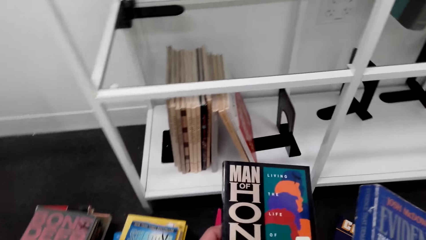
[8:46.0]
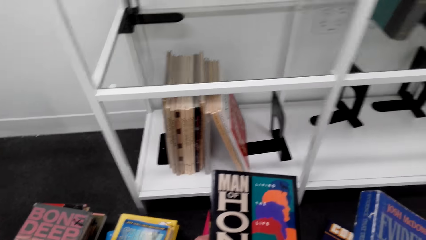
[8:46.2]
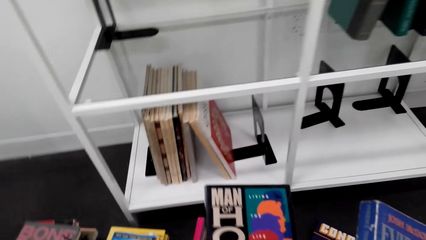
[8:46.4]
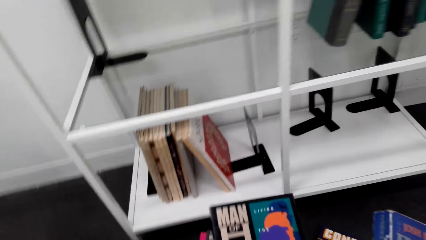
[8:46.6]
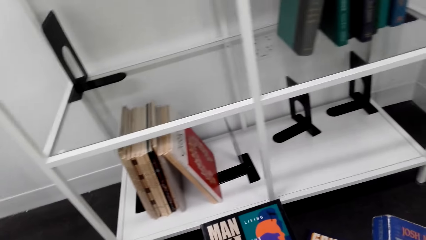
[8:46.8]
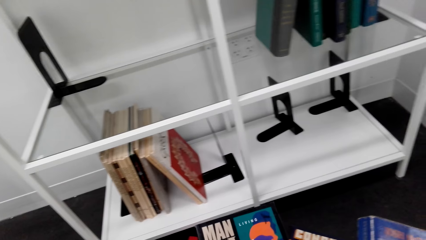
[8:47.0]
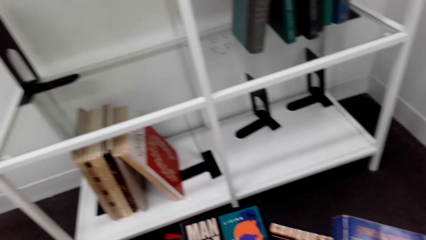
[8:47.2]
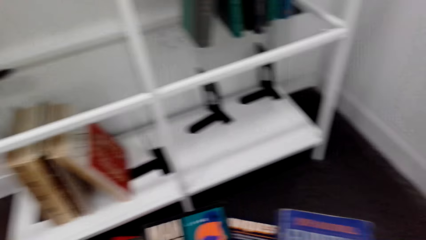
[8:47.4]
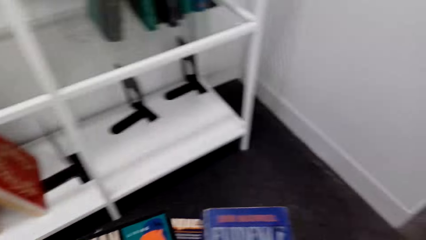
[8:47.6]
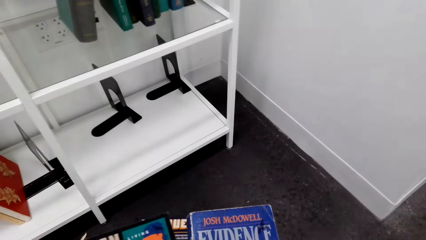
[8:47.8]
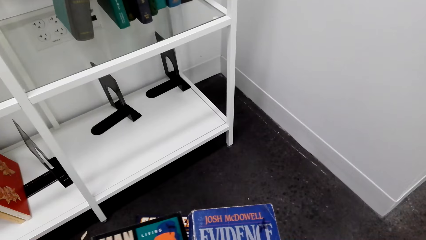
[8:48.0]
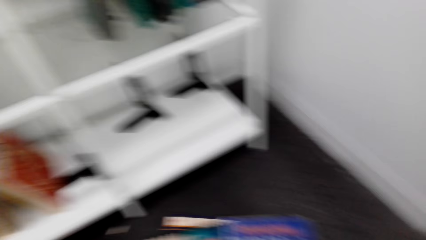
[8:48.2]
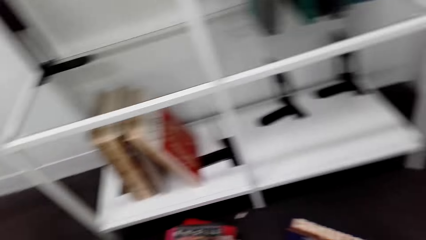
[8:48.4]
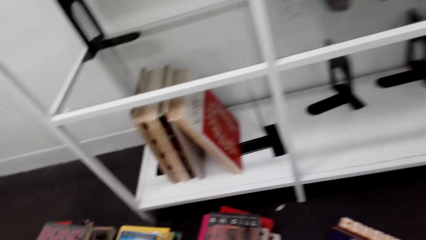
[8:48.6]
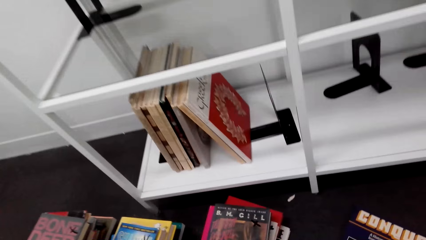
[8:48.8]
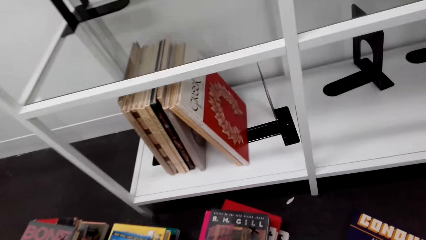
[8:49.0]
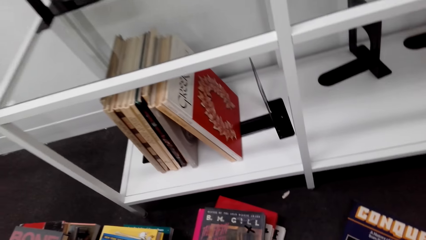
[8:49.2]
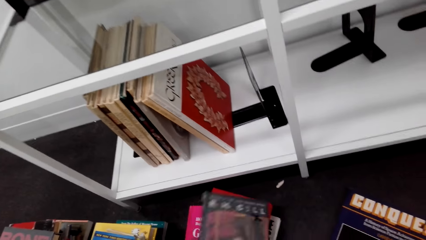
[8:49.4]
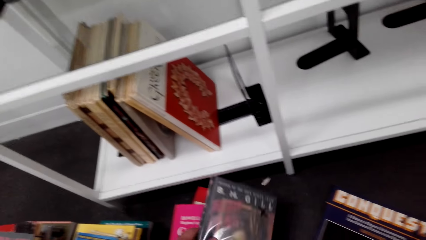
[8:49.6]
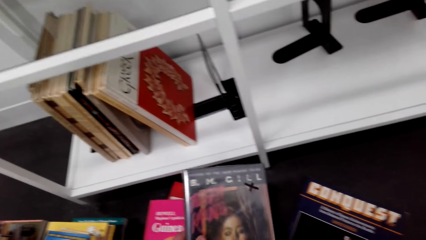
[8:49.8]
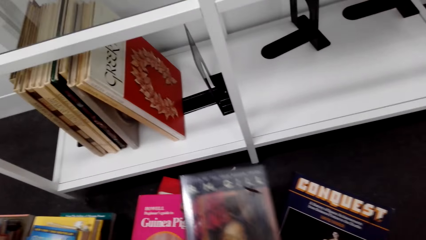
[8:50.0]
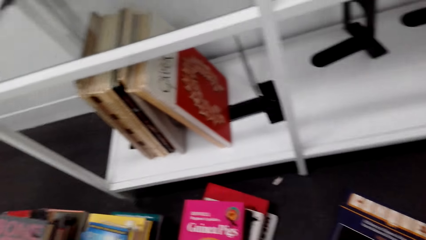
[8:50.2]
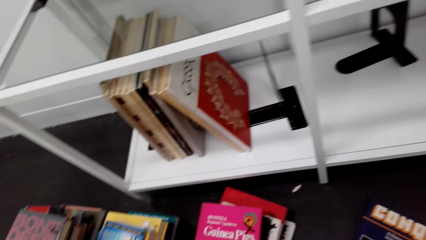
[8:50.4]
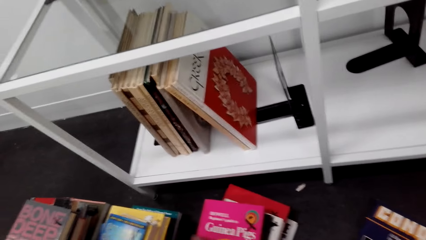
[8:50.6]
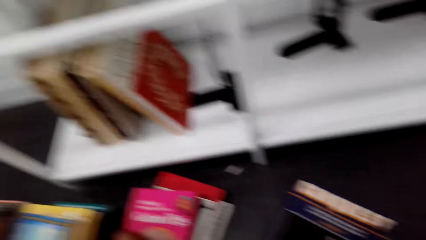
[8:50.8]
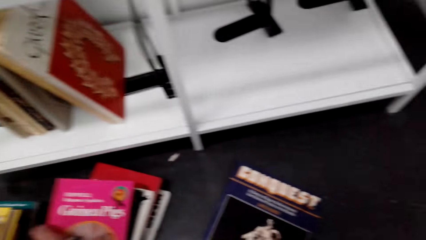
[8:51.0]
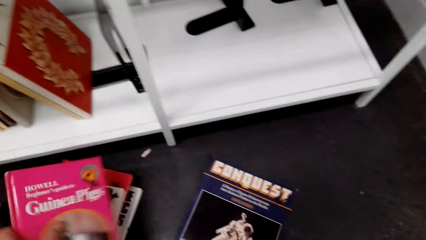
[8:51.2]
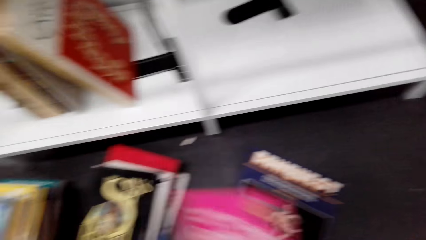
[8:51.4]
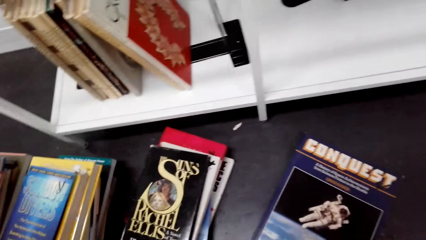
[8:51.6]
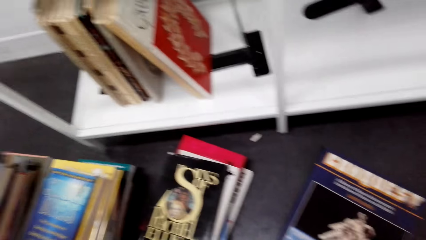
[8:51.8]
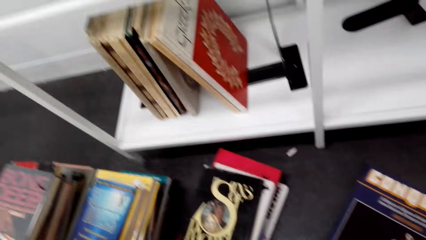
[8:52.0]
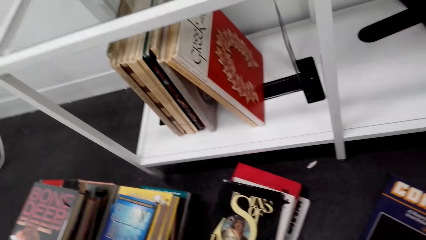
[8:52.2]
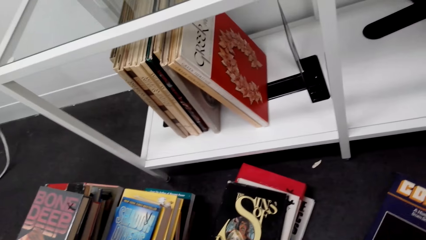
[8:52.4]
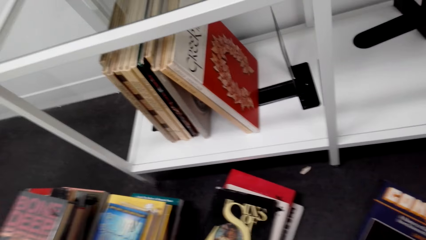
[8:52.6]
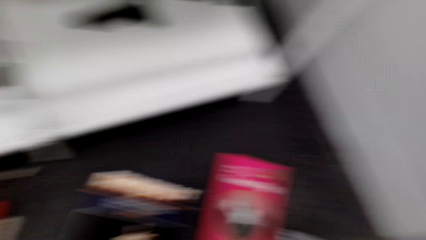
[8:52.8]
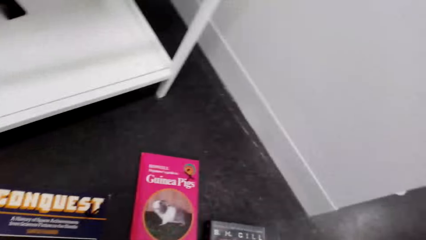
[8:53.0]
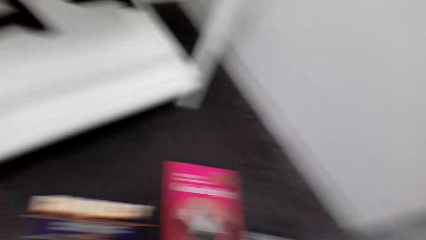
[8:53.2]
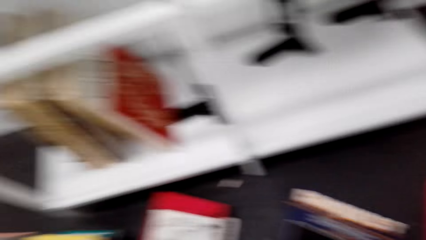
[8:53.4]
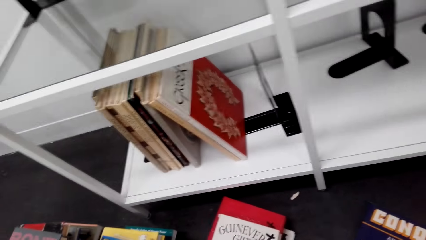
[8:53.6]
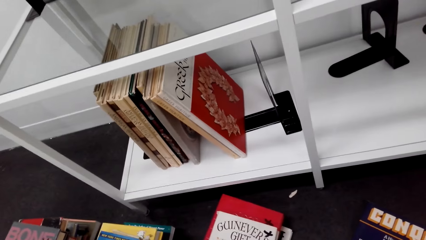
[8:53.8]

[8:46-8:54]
The camera wearer picks up books. They lift a book. They put the book down.

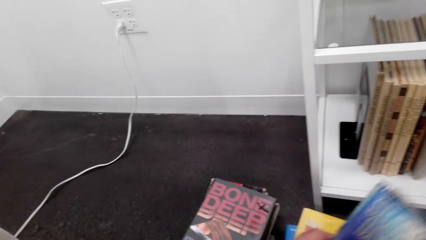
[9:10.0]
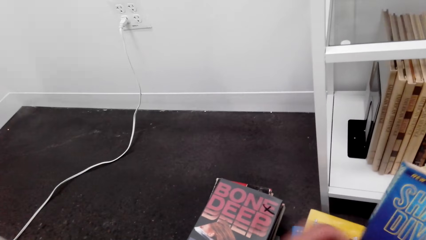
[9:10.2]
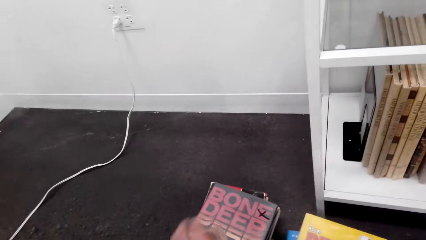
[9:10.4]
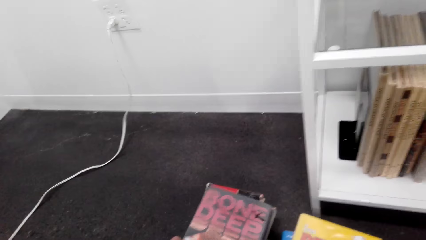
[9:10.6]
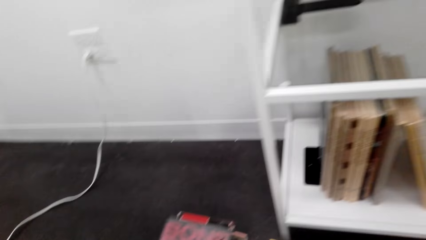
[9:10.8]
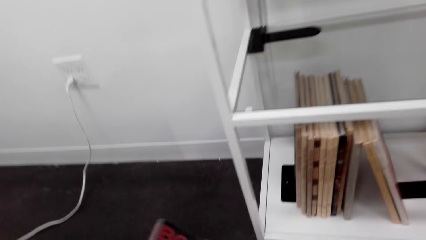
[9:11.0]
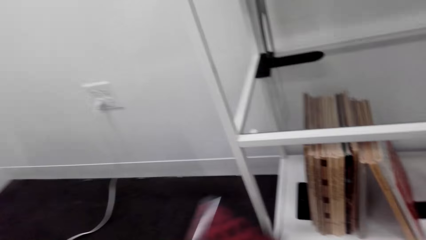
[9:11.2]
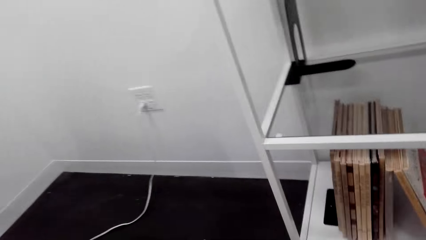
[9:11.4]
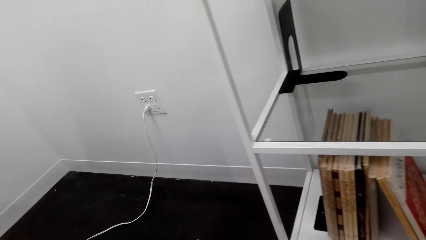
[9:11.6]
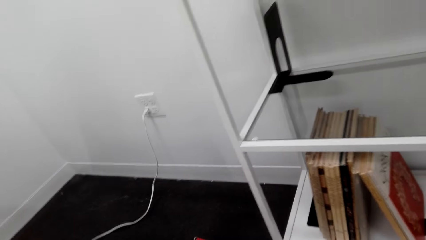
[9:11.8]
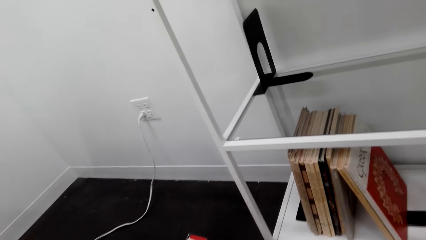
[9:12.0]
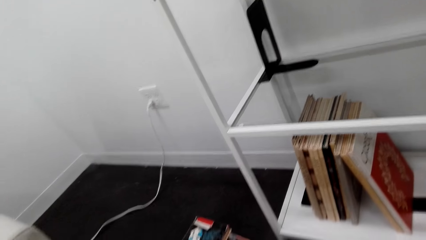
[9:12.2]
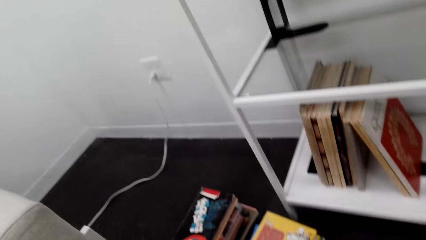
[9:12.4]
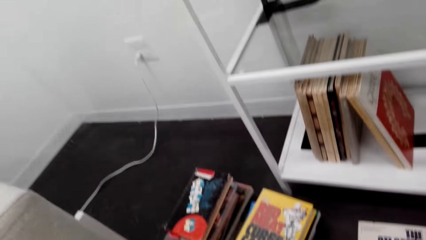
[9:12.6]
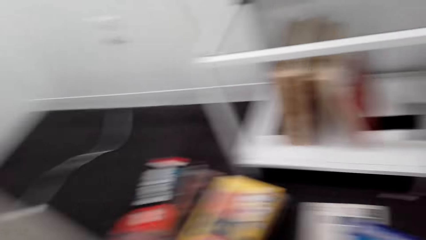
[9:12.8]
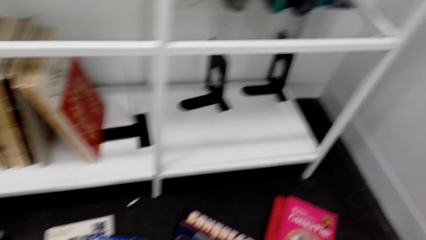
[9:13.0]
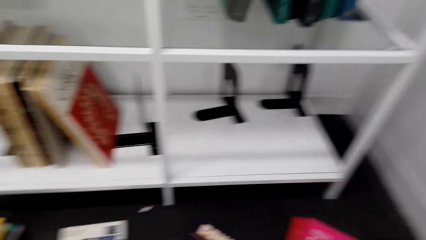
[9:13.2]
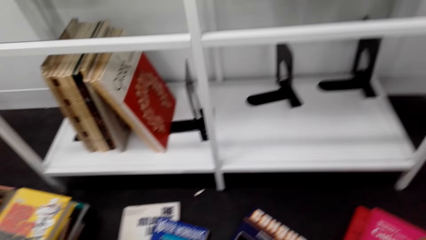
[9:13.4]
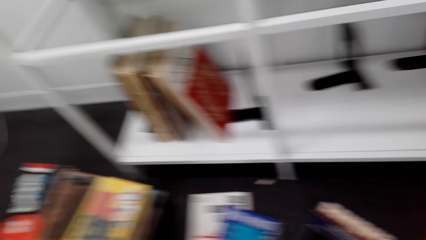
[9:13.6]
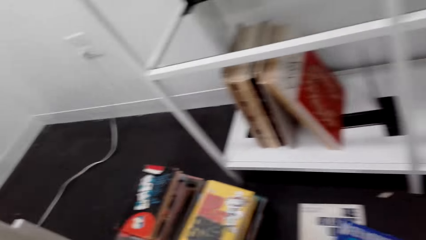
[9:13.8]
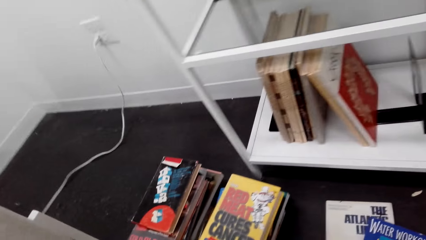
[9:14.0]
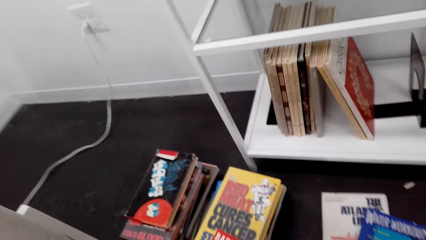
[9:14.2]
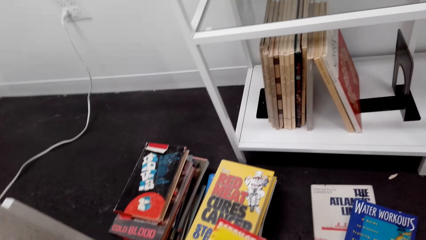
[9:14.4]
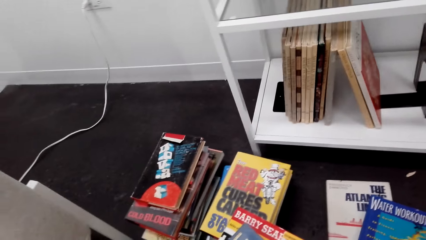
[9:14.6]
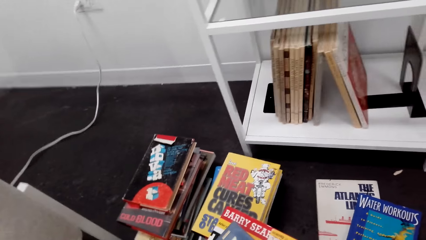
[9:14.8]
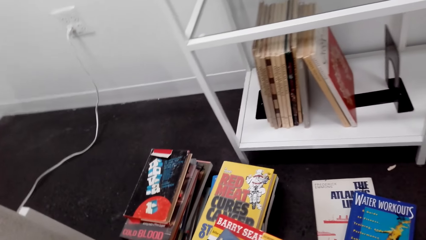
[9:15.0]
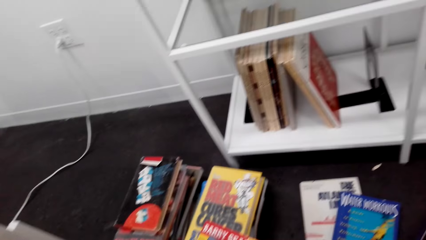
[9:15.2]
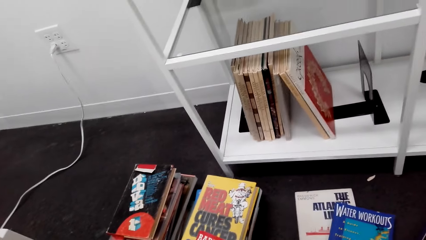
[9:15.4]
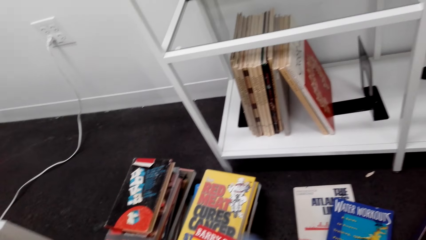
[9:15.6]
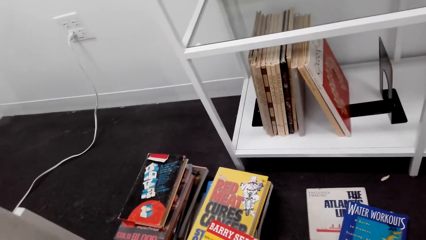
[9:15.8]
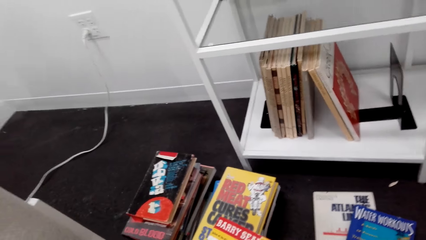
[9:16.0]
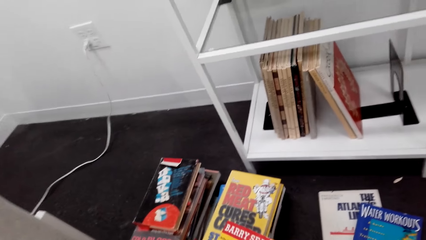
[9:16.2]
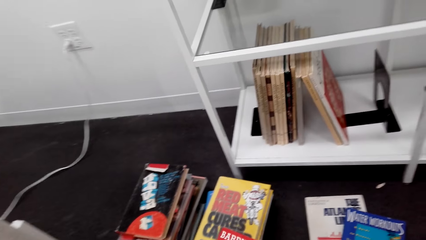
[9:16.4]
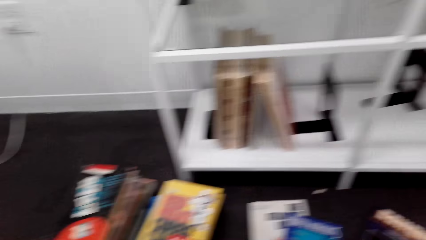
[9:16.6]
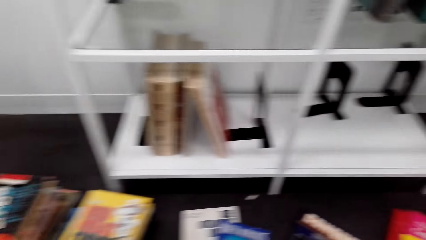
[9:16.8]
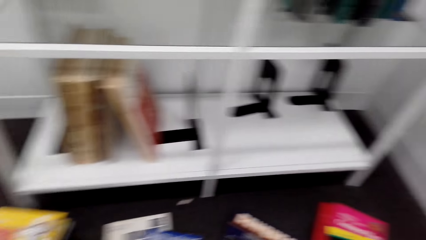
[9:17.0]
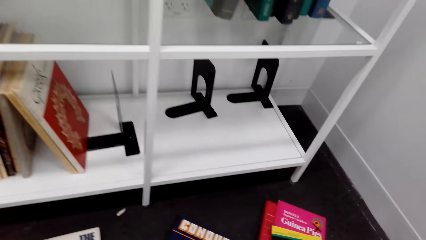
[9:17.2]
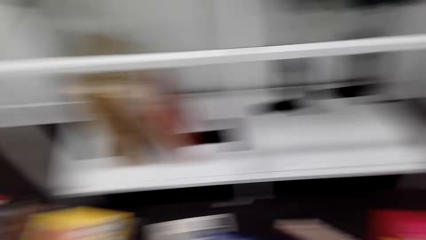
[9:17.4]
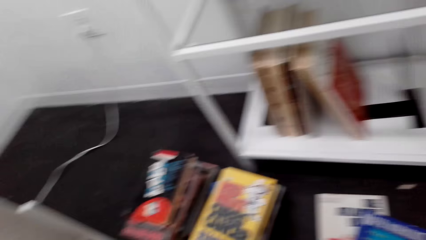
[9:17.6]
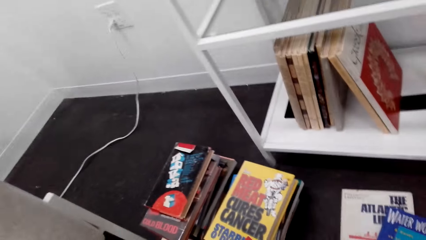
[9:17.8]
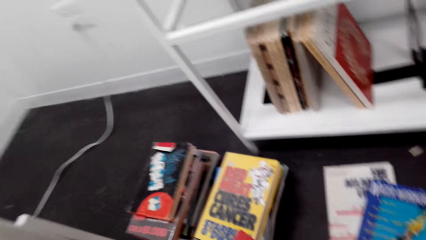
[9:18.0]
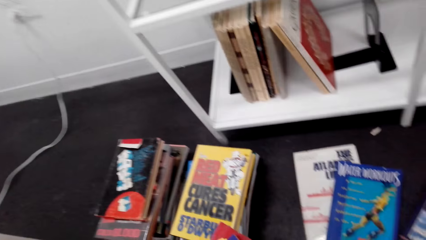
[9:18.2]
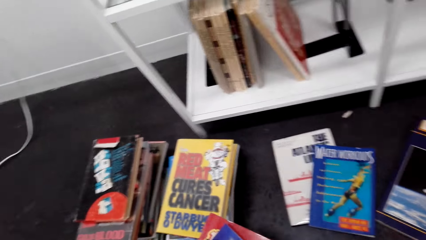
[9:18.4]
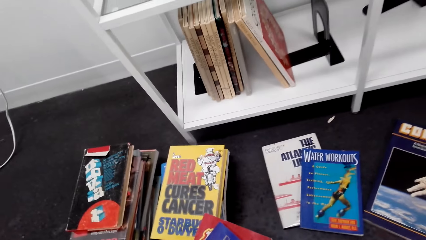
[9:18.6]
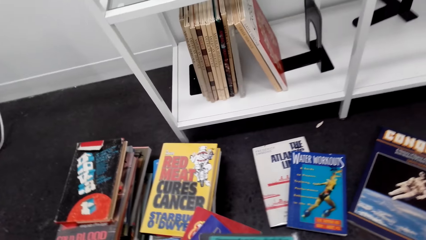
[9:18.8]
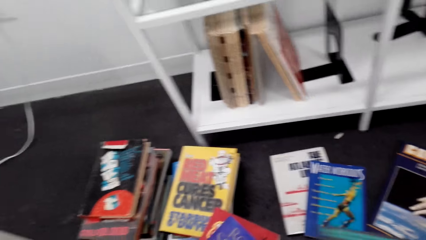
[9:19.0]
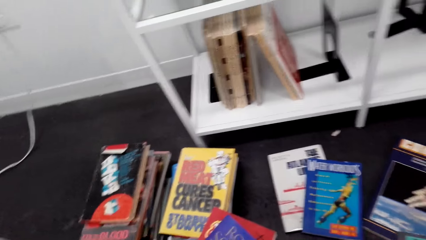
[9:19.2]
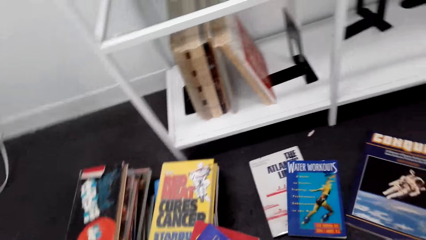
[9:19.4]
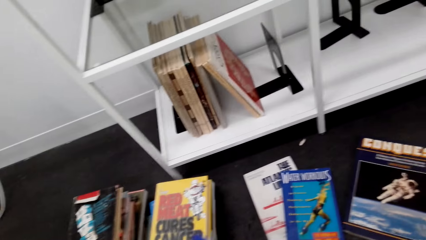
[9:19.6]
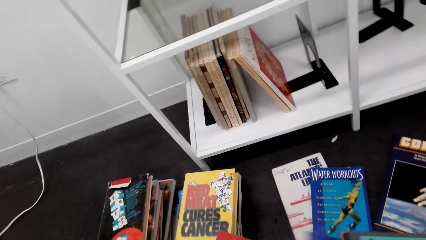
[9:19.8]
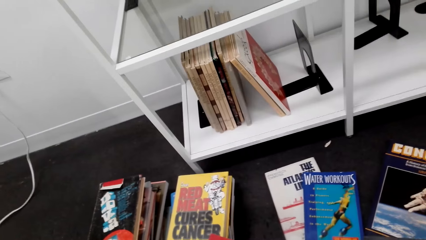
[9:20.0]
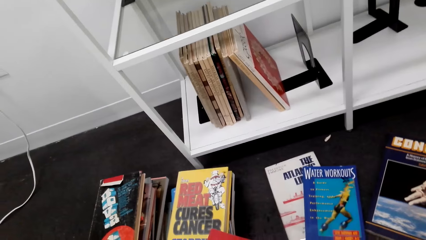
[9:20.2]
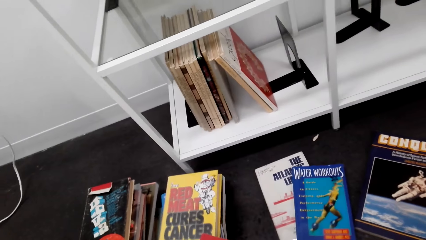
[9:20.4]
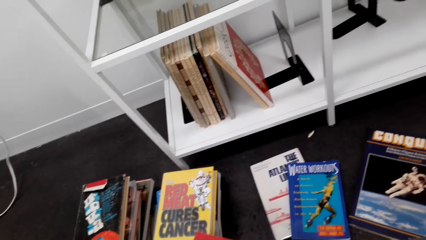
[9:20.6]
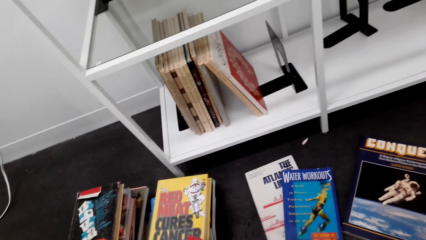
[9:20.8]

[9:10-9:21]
The camera wearer picks up a book. They put the book aside. They look around. They look sideways.
